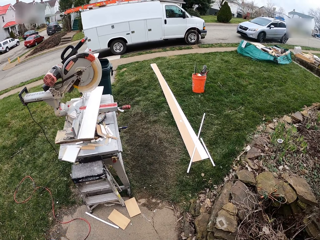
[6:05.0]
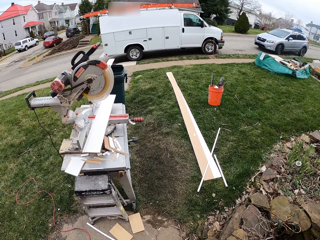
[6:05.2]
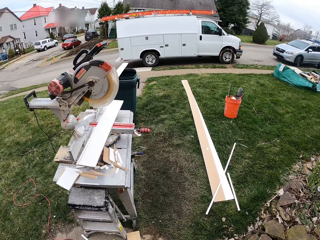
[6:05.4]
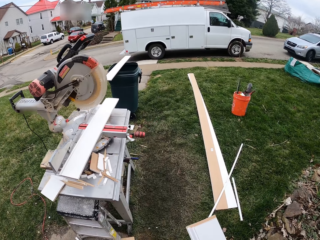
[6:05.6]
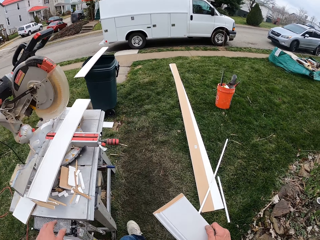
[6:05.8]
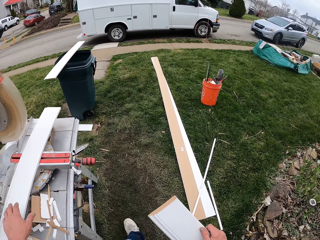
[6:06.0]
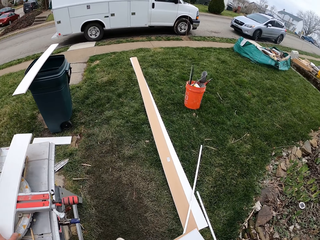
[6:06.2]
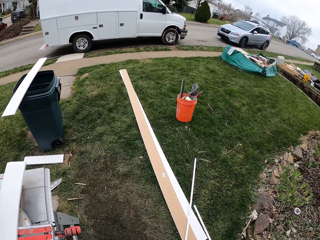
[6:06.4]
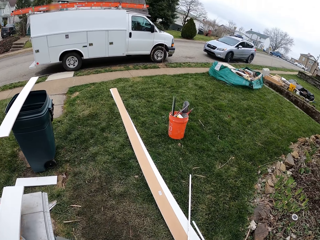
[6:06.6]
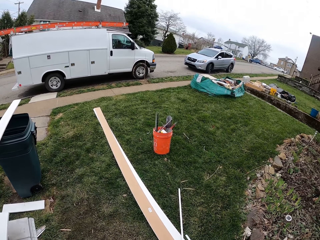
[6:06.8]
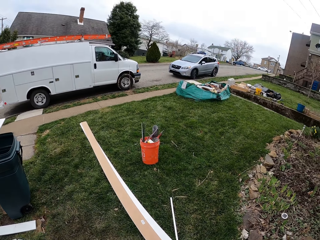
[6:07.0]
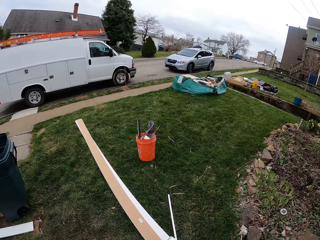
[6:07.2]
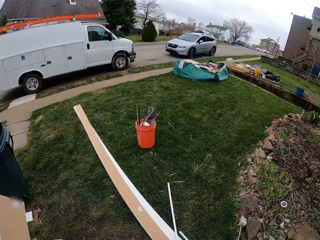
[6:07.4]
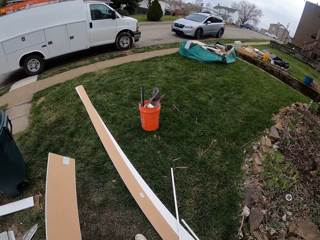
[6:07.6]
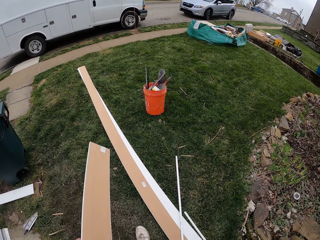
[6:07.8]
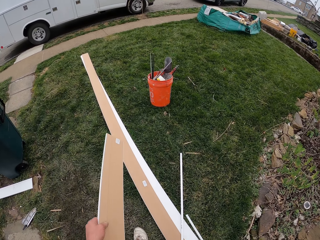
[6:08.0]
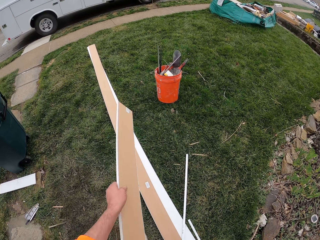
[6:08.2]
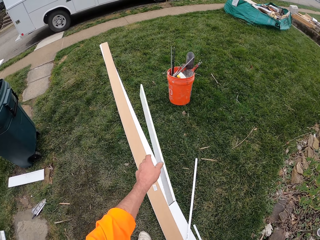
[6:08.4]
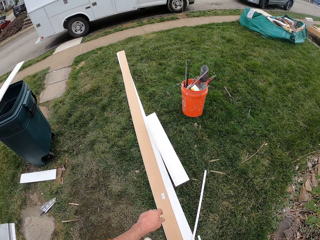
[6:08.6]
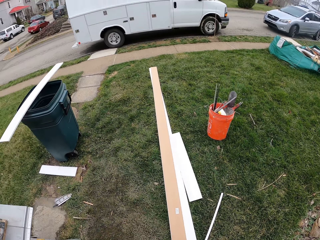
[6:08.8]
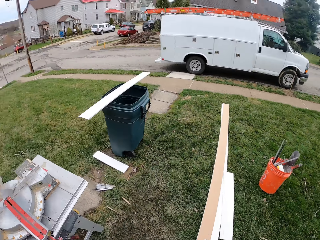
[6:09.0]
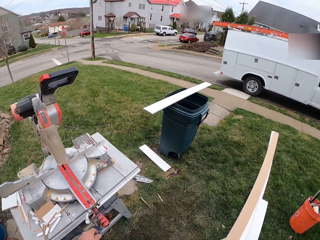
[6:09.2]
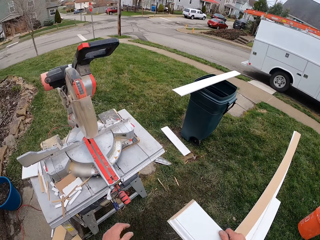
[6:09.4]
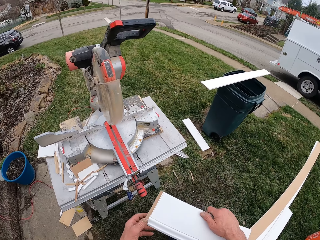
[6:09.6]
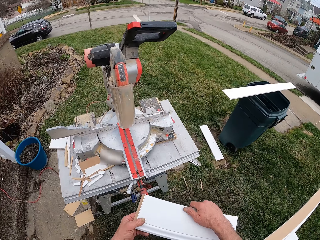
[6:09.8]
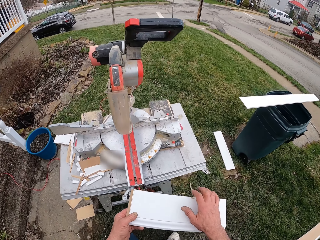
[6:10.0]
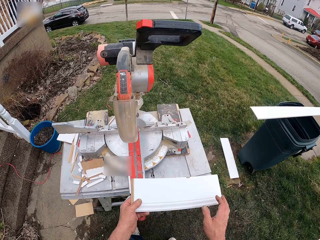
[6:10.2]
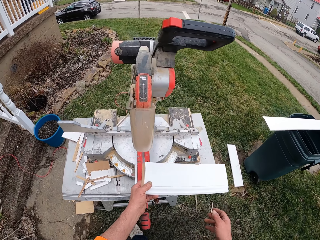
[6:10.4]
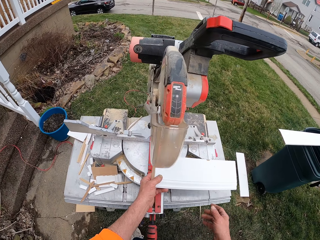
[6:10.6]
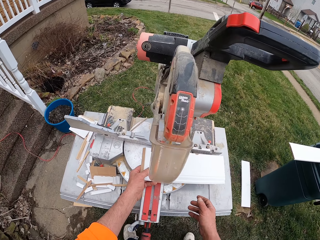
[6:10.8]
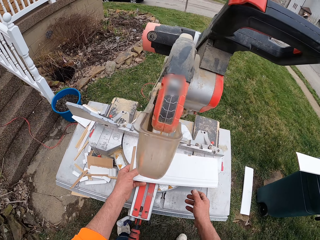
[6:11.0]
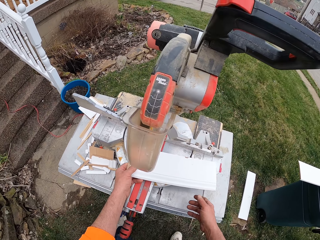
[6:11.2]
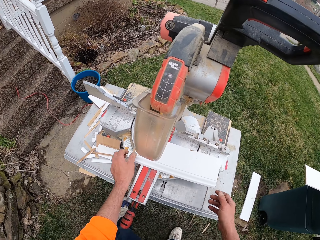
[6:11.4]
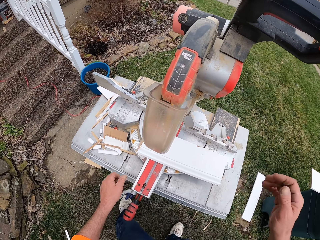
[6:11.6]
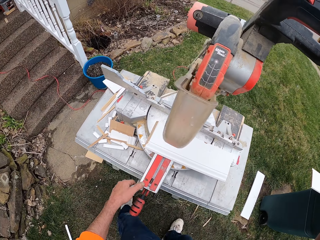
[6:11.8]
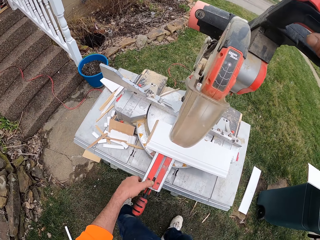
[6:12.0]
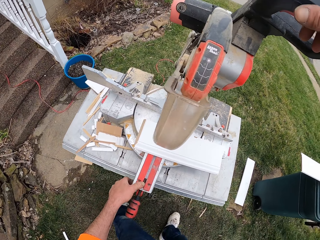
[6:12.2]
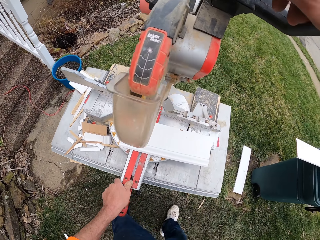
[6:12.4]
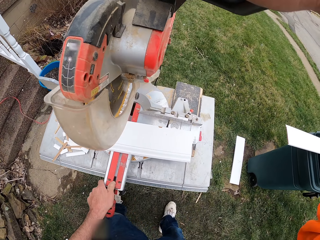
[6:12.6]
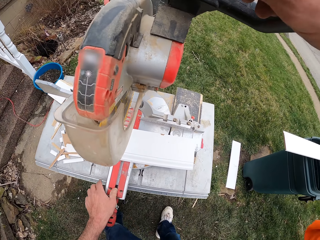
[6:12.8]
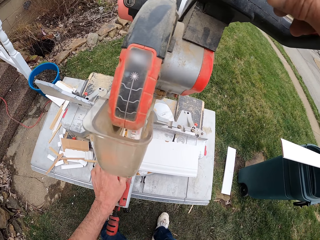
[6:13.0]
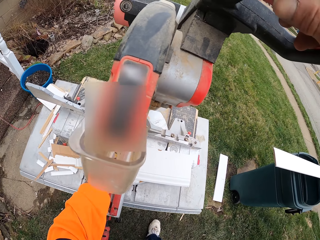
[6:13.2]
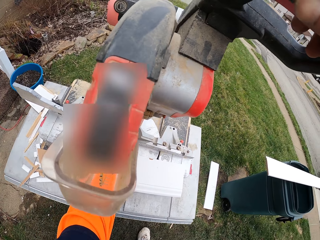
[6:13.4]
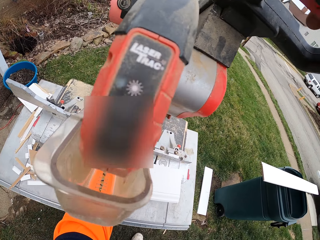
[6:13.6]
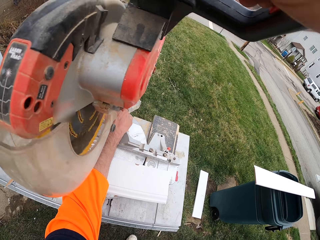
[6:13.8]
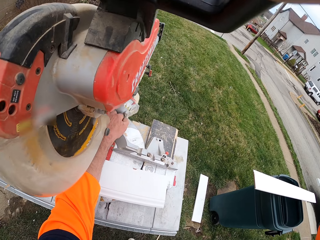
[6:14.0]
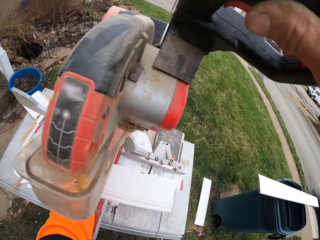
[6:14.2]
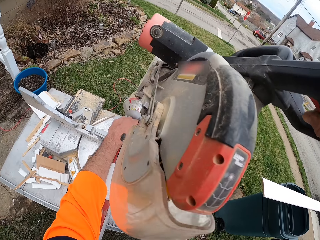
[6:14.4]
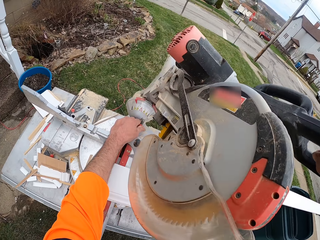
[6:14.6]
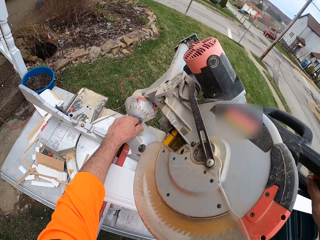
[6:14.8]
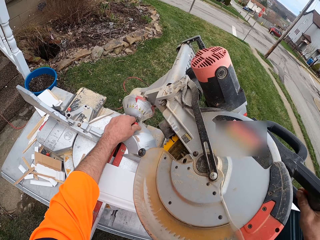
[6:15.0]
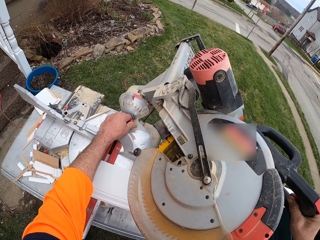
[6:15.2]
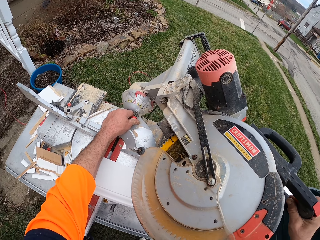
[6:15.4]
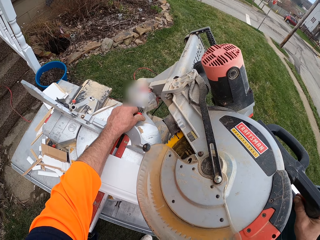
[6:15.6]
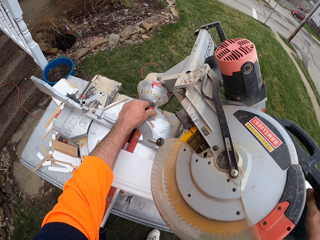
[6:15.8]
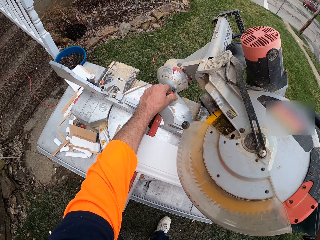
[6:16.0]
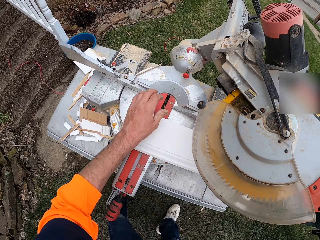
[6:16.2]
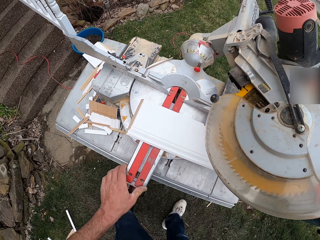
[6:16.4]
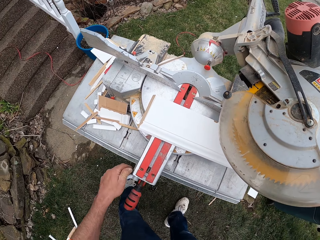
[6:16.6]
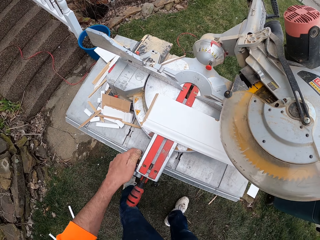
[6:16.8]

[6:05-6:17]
The camera wearer picks up the plywood sheet. They drop the plywood sheet on the ground. They drop the small plywood sheet on the circular saw or band saw plate. They grab the circular saw handle and adjust the circular saw plate. They adjust the bevel of the circular saw. They pull the circular saw downward. They bend the band saw. They release the bevel of the circular saw. They rotate the lever of the circular saw plate.

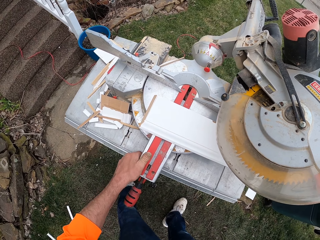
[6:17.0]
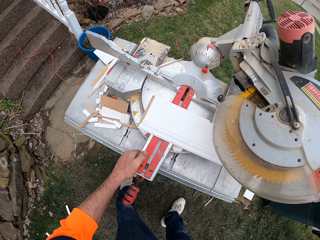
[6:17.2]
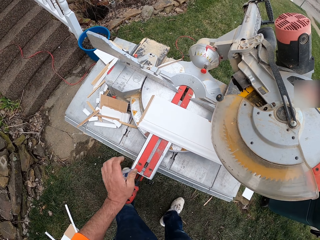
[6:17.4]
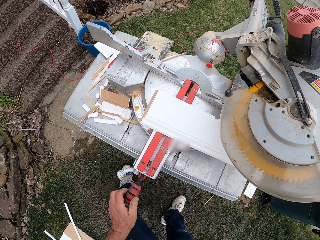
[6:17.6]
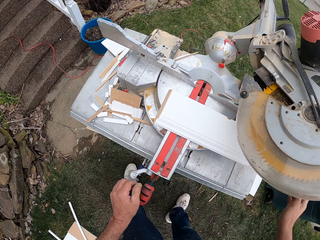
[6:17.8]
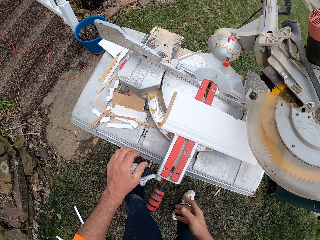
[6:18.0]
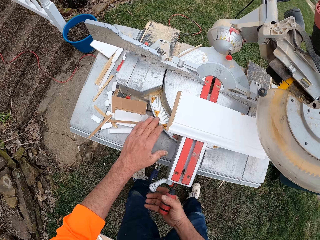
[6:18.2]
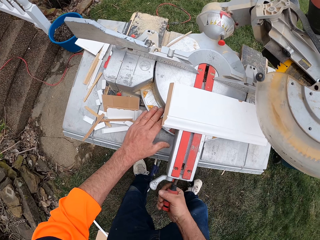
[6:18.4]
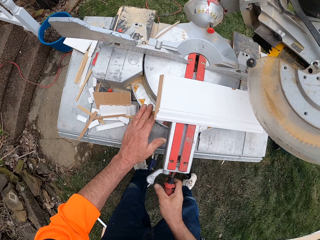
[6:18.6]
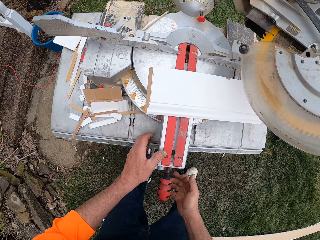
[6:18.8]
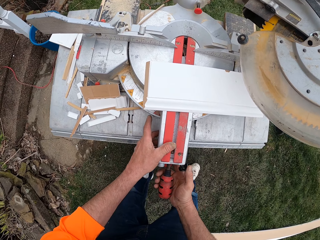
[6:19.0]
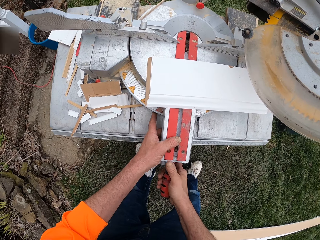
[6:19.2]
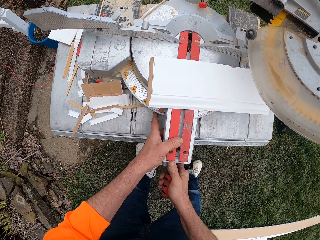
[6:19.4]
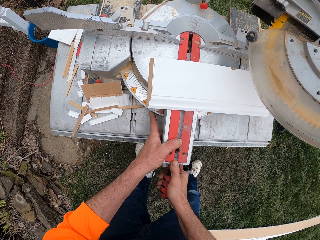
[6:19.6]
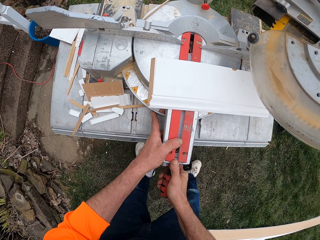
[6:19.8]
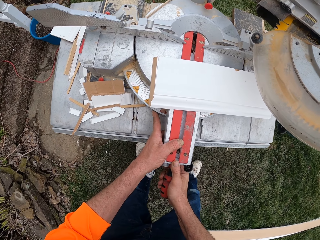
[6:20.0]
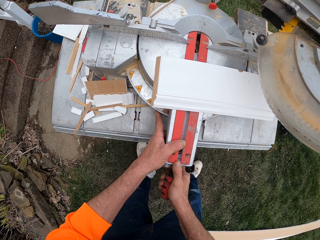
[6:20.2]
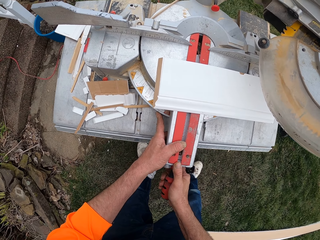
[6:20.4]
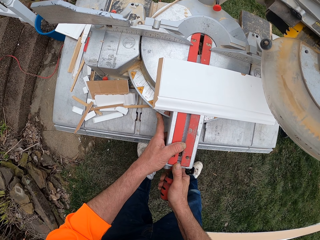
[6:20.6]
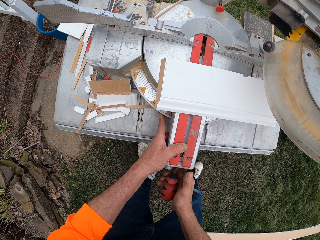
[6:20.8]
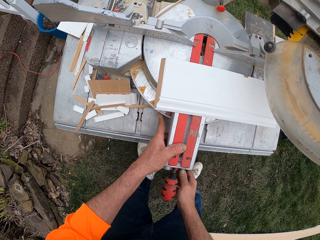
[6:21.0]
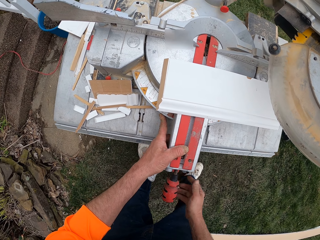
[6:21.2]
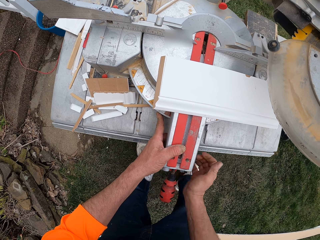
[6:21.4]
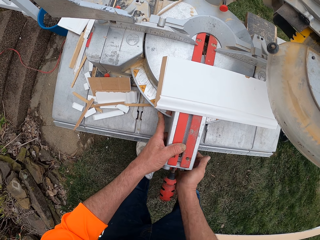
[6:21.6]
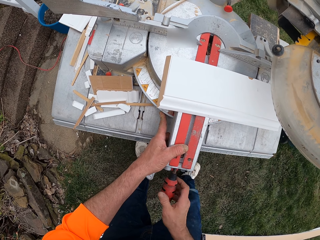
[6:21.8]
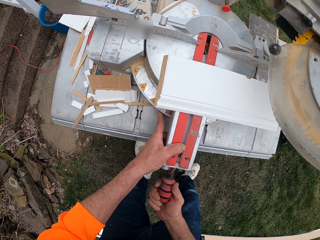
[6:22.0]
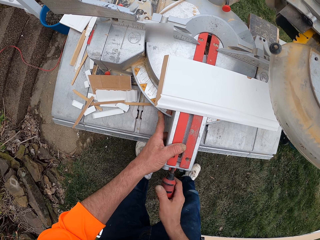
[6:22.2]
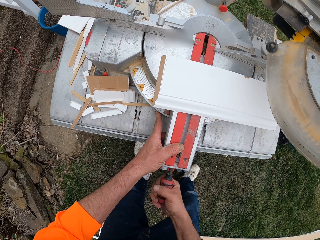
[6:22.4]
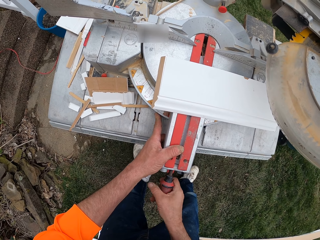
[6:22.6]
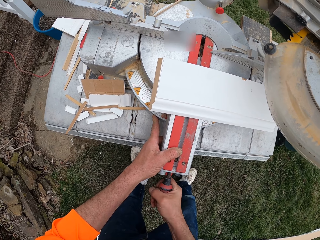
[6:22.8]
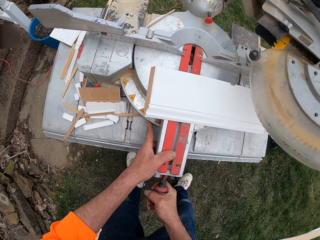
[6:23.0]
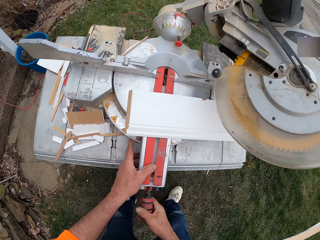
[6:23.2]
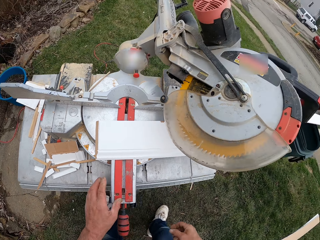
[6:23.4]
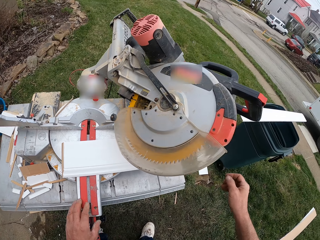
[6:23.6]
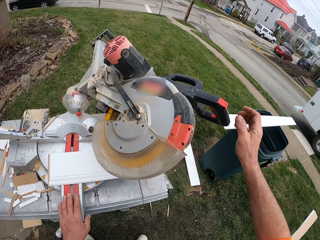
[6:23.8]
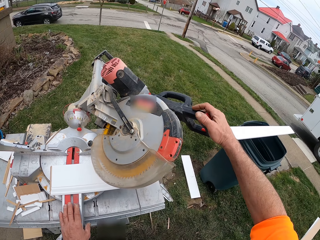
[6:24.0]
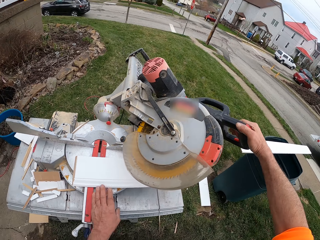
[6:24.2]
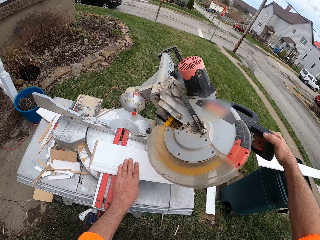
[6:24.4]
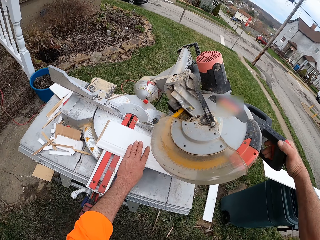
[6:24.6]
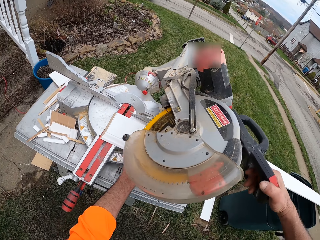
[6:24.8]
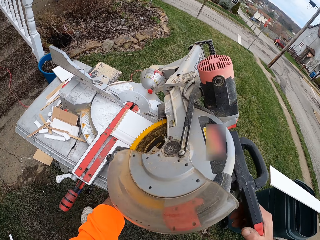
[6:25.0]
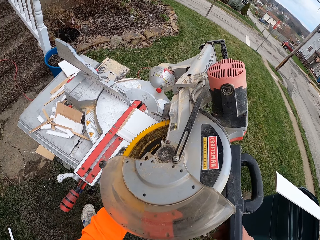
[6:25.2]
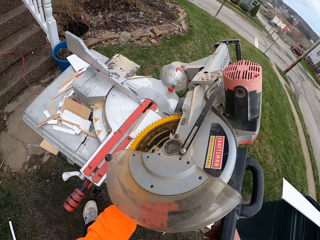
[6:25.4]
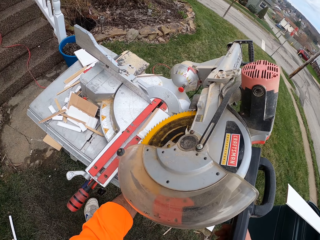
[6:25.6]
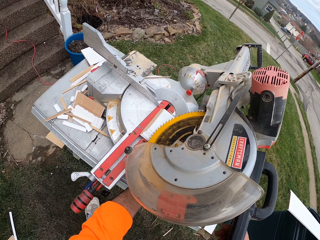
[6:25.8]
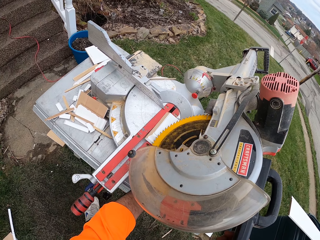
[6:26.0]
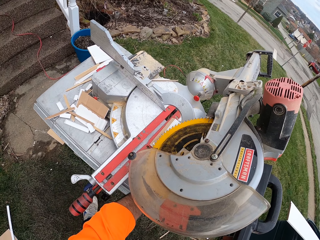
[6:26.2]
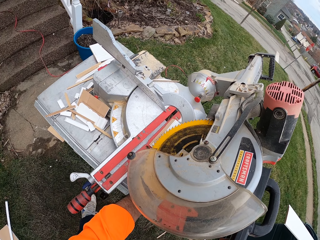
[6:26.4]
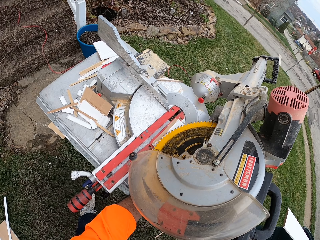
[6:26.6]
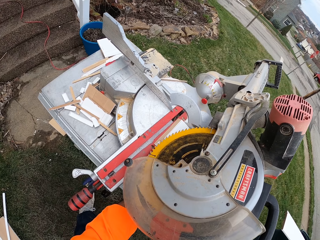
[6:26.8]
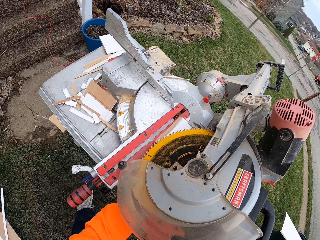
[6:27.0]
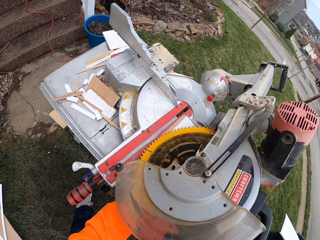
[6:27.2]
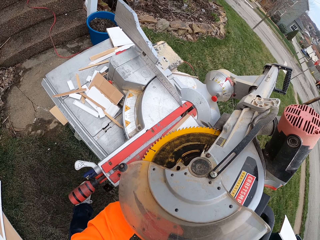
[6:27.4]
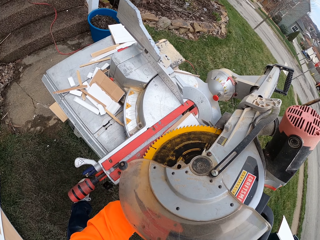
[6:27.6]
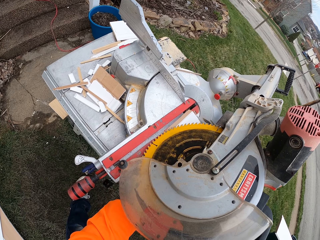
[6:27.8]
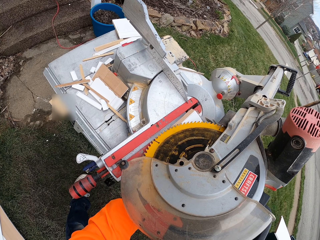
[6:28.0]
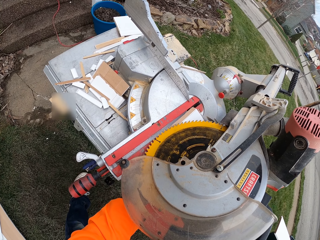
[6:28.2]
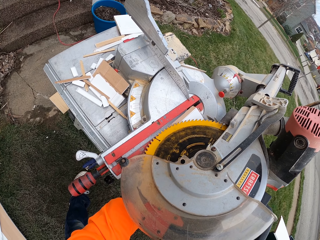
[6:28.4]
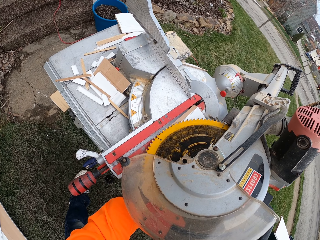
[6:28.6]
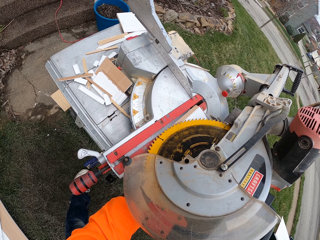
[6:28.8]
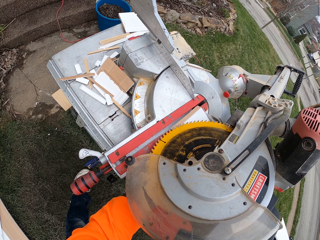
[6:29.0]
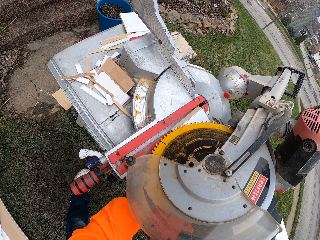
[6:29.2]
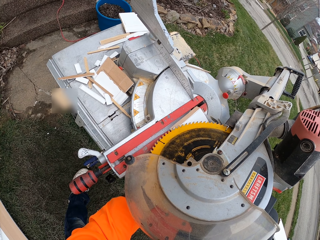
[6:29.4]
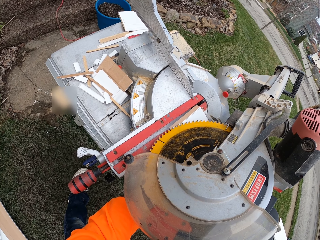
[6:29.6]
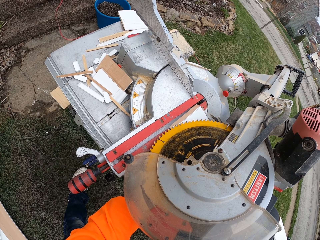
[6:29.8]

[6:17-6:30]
The camera wearer touches the circular saw or band saw knob with his left hand. He places his left hand on the work desk. He rotates the circular saw knob with his right hand. He presses down the circular saw plate with his left hand. He twists something on the band saw. He places his left hand on the circular saw plate. He removes his right hand from the circular saw knob. He adjusts the wood panel on the circular saw plate. He pulls down the circular saw. He cuts the plywood sheet with the circular saw.
